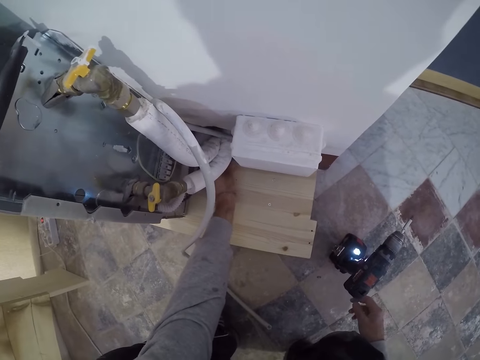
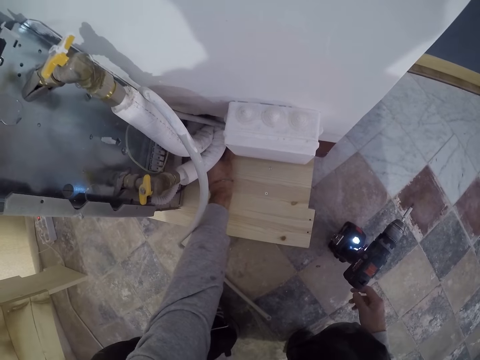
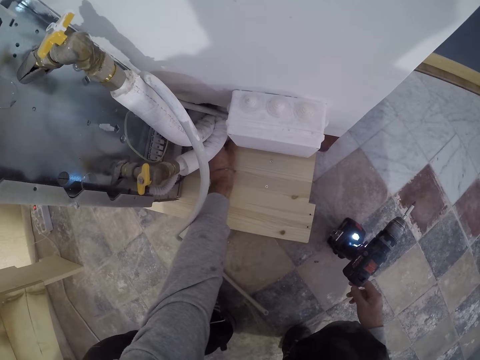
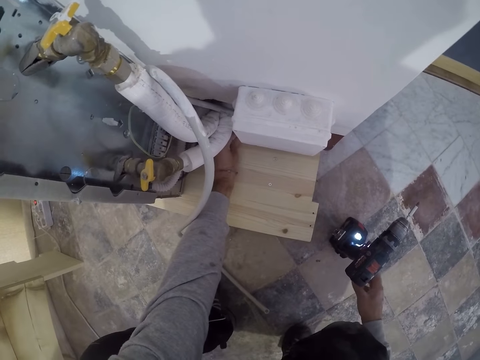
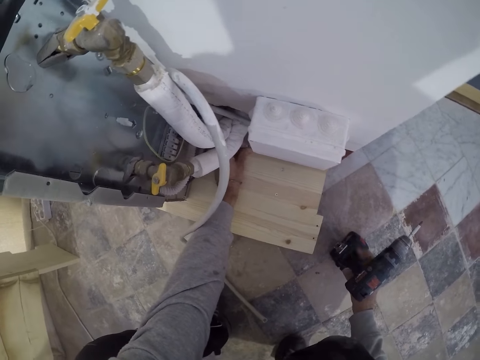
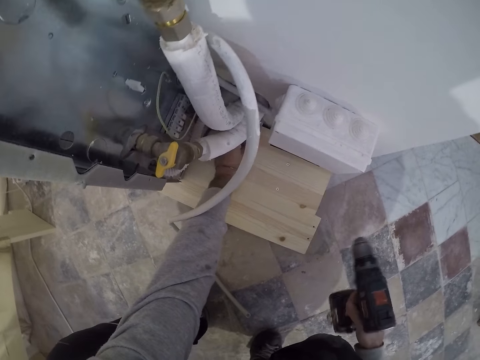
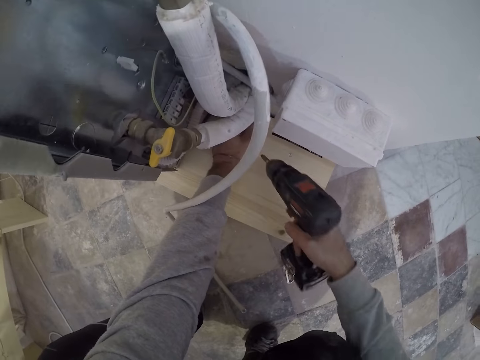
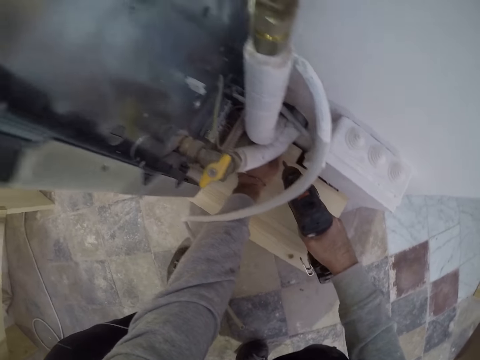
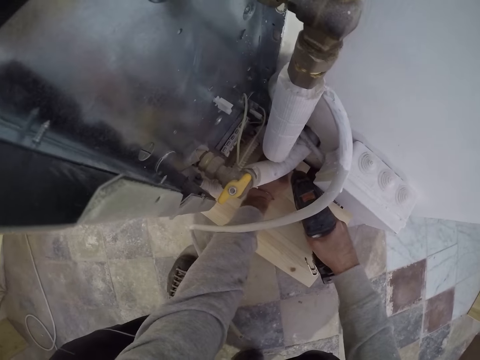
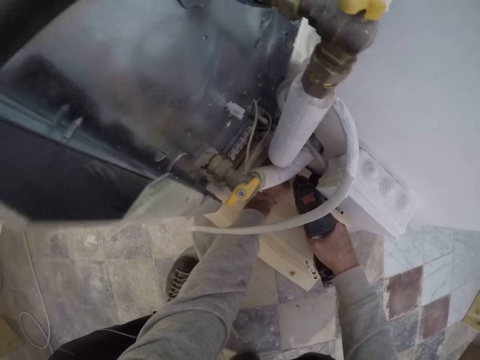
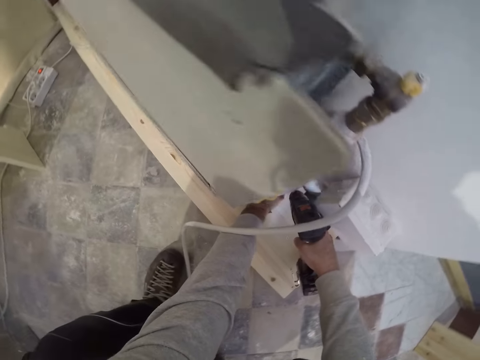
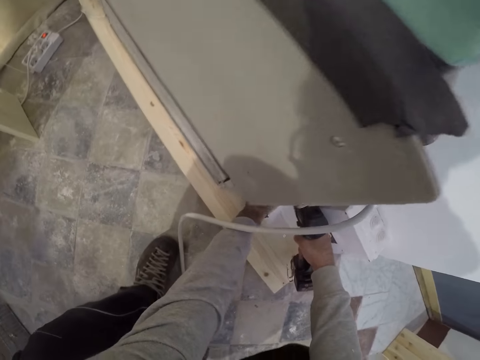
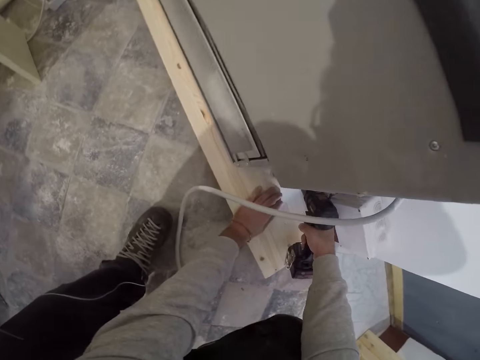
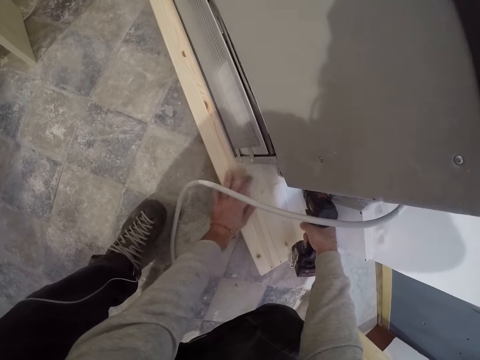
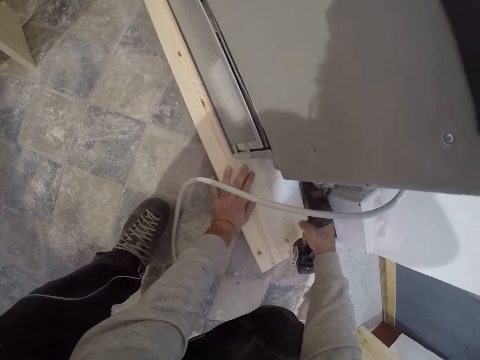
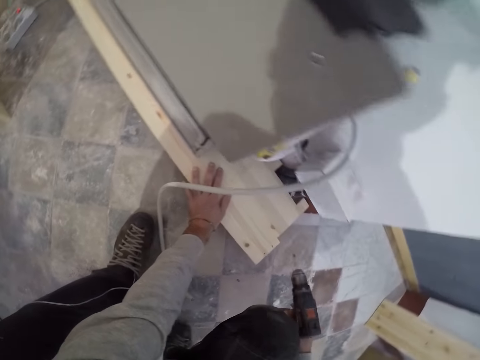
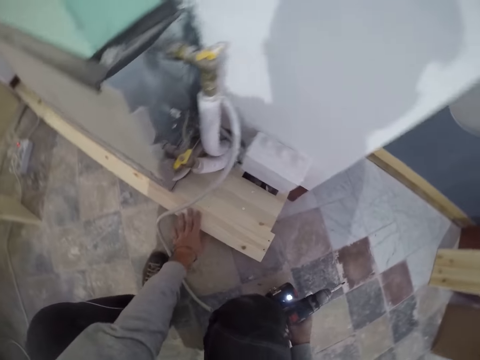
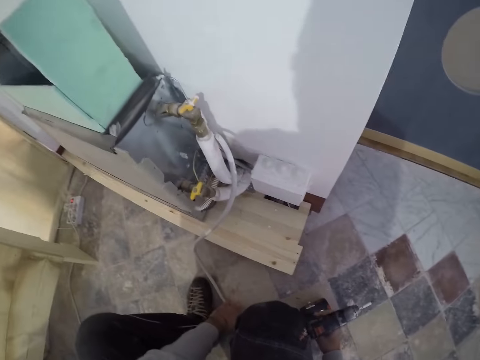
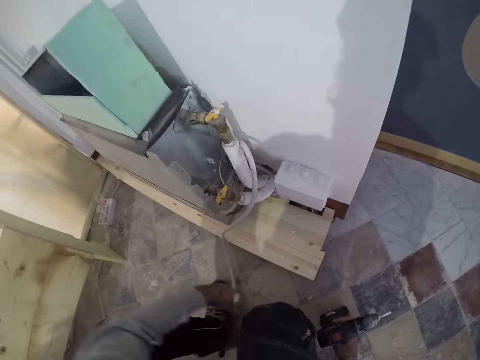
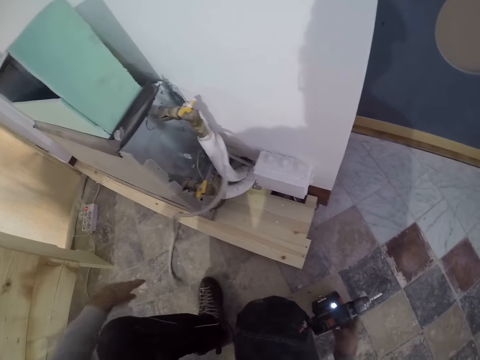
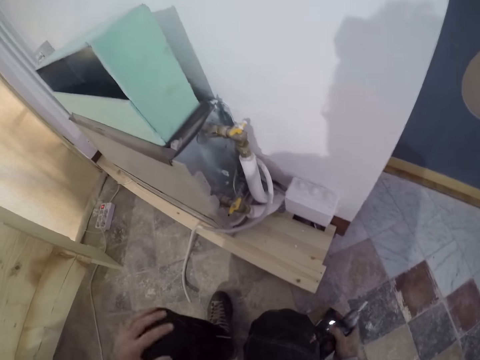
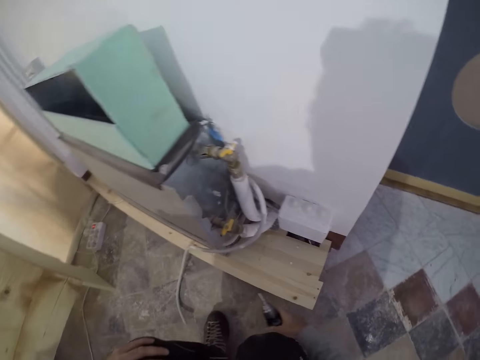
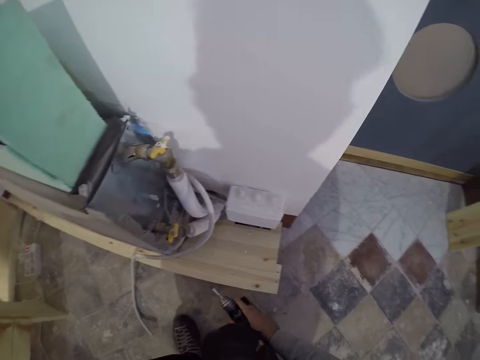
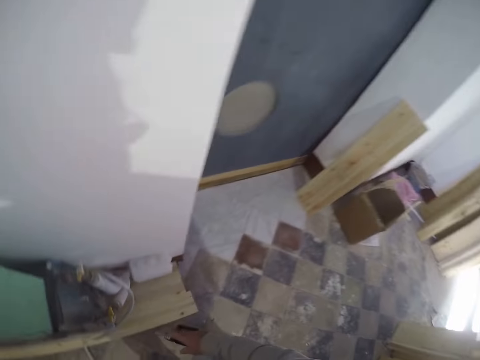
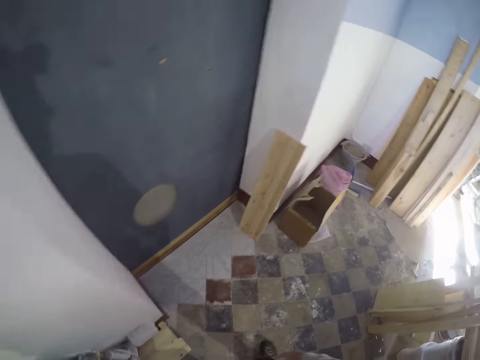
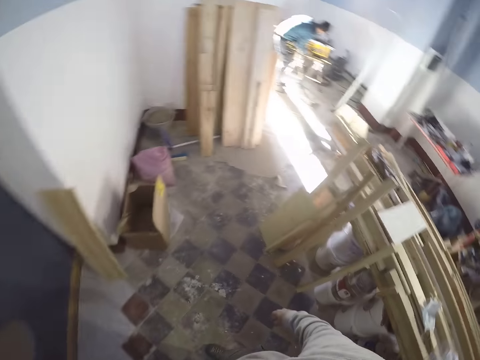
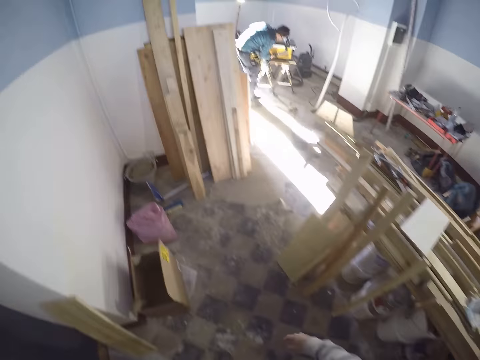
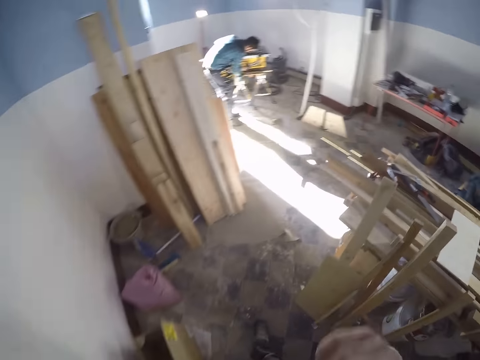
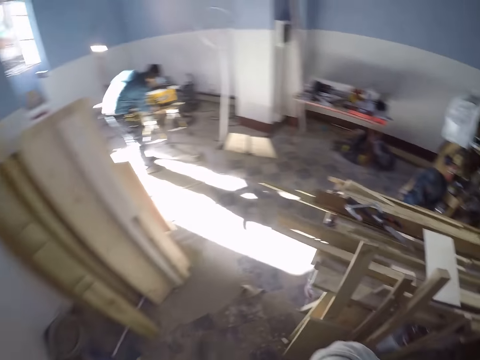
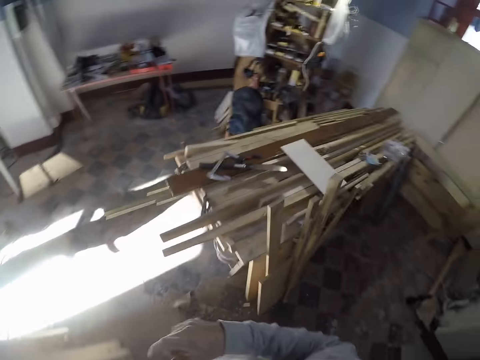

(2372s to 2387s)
The camera wearer fixes the screw on the board or big wood with his hand. He picks up the power drill or driller from the floor with his right hand. He fastens the screw on the board with the driller. He drills the big wood with the power drill on his right hand. He adjusts his left hand on the big wood. He removes the driller from the board. He removes his right hand from the board. He drops the power drill on the floor with his right hand. He picks up the hose on the floor with his left hand. He moves a pipe cable. He drops the hose on the floor with his left hand. He picks up the power drill from the floor with his right hand. He looks around. He drops the power drill on the floor with his right hand. He stands up and walks around.

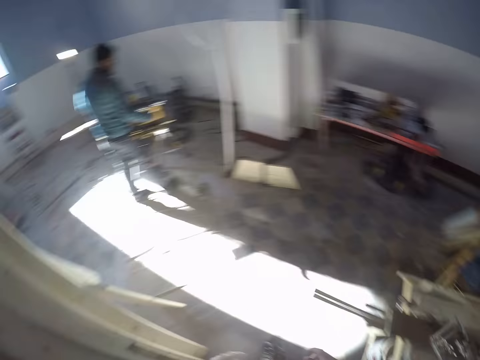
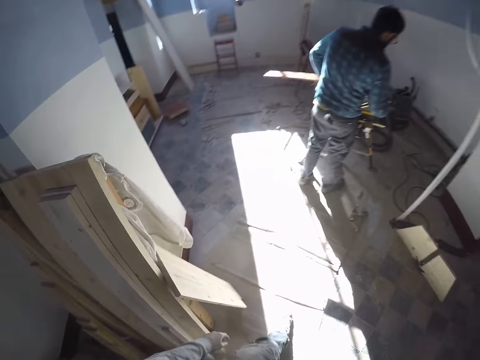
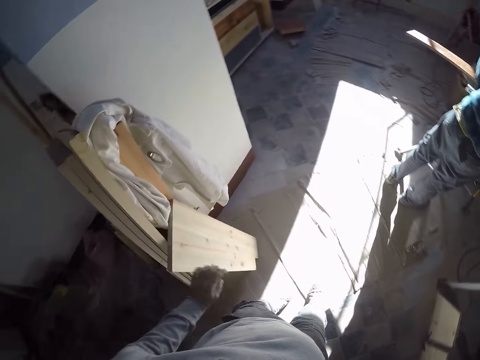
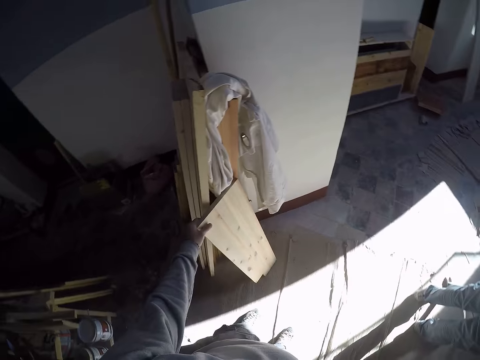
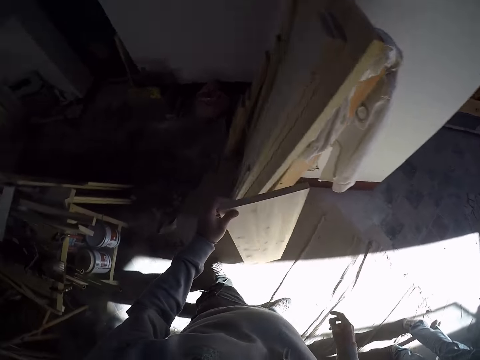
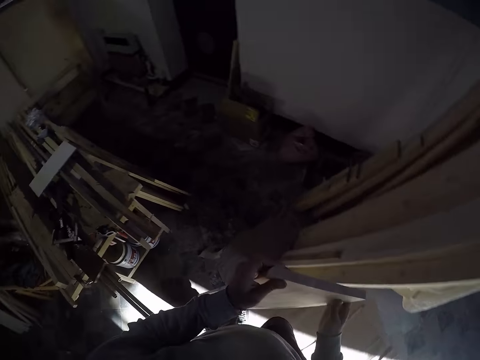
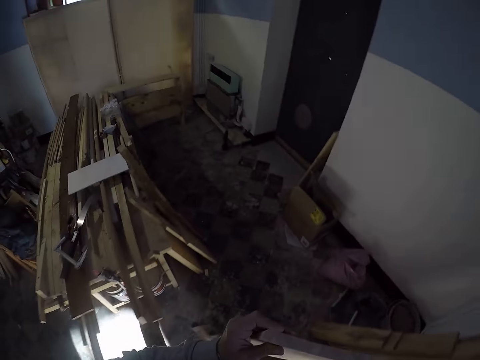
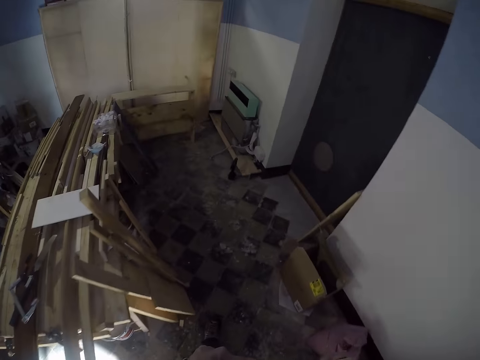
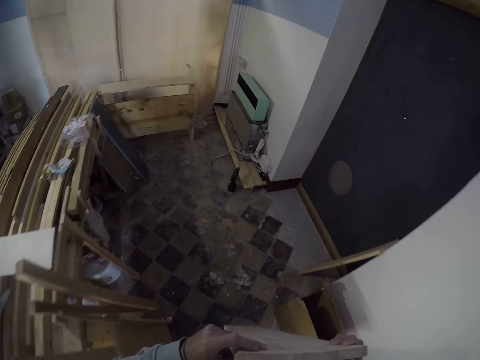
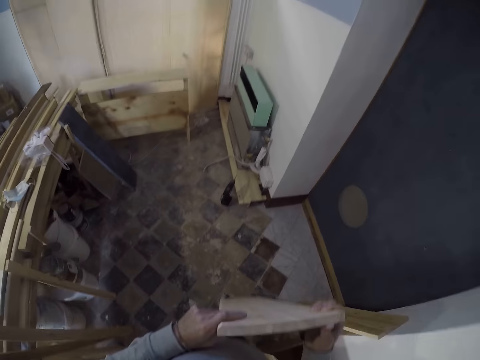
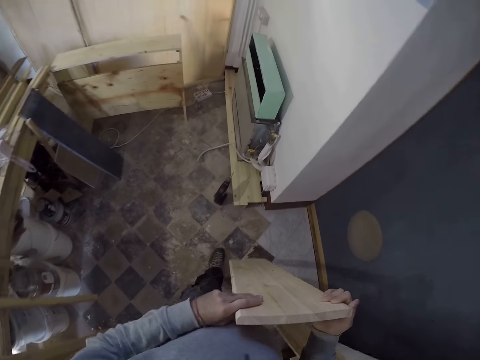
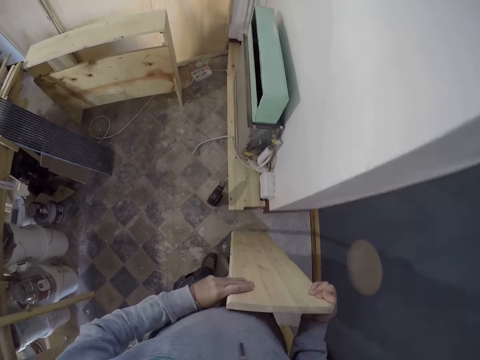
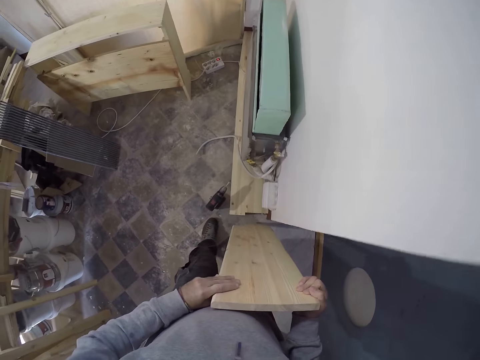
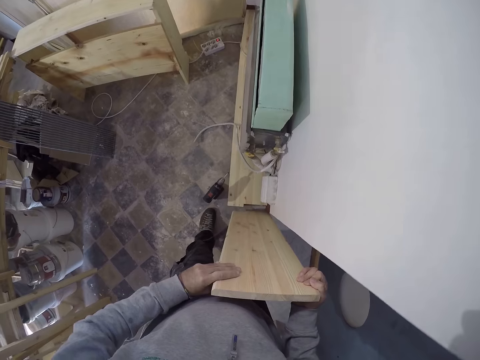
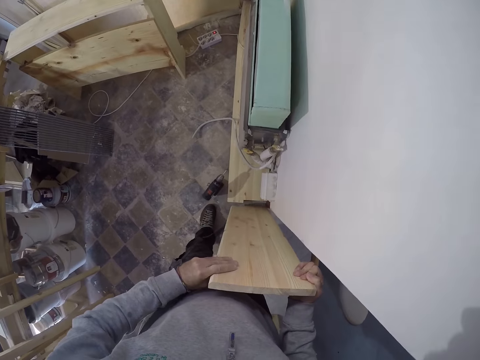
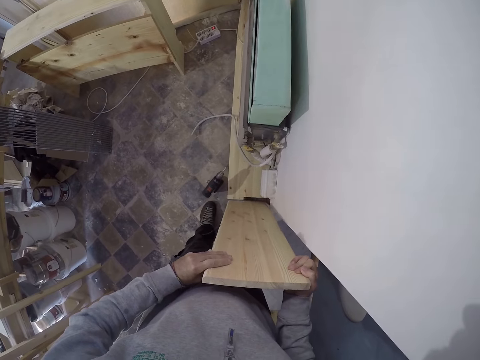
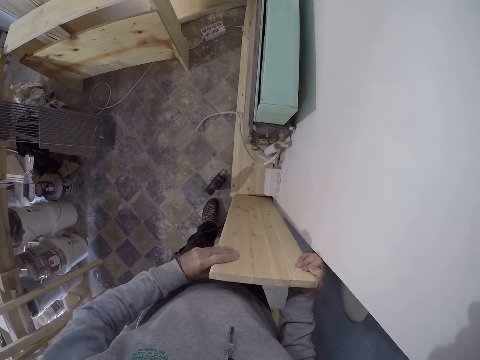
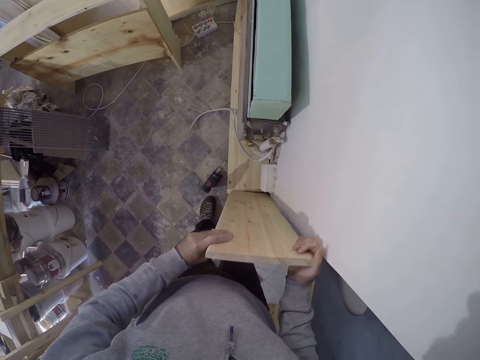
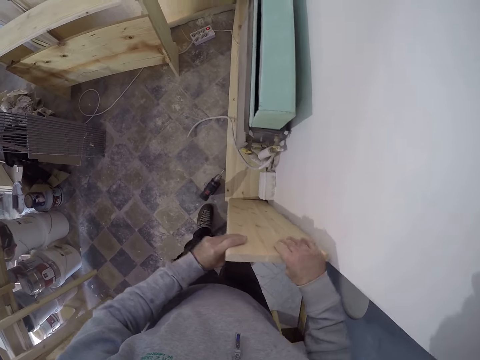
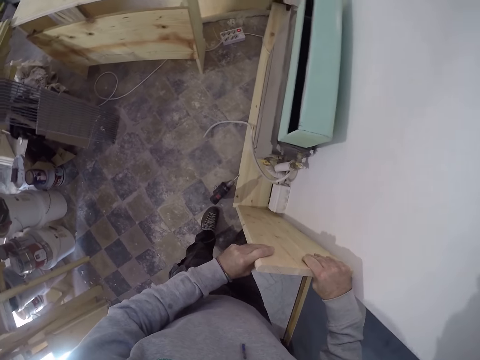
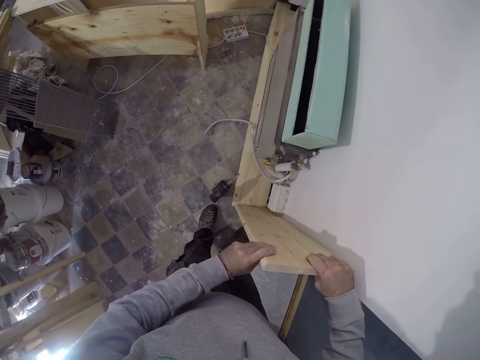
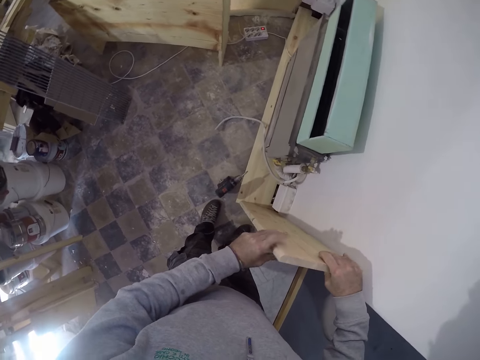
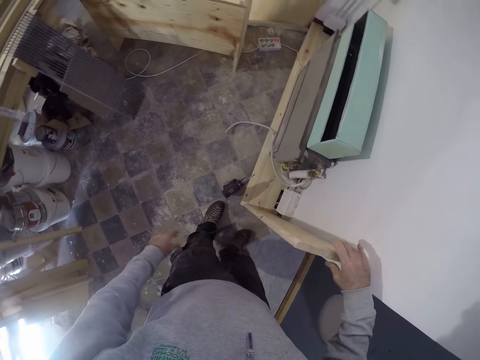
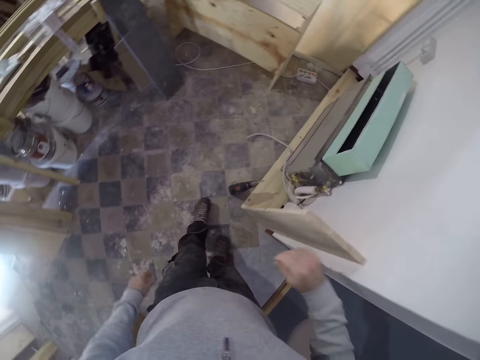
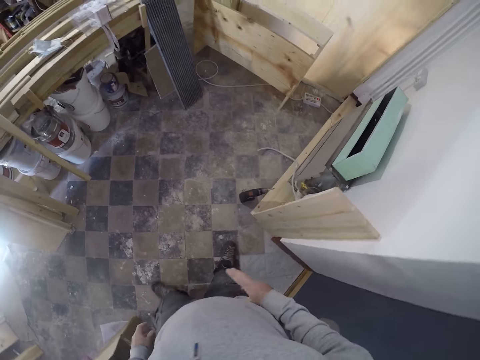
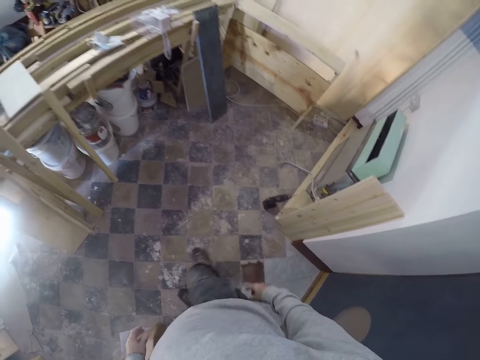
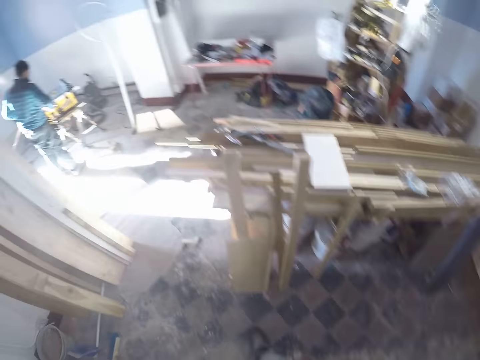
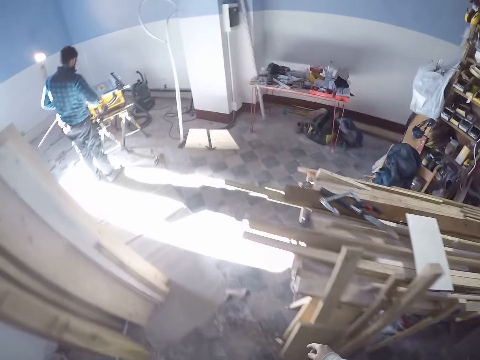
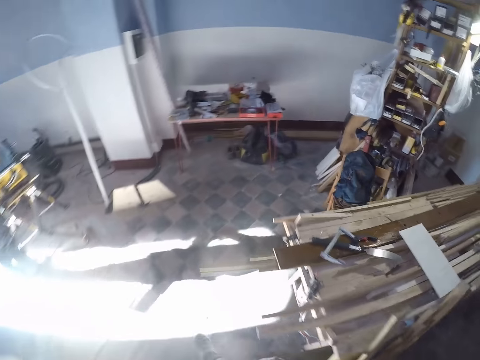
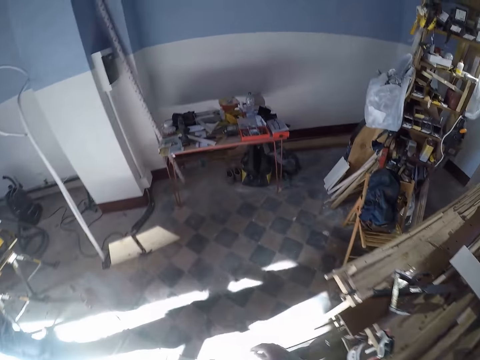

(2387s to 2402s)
A person works on woods. The camera wearer picks up the small wood or board from some woods with his left hand. He holds the small woods with both hands. He walks around. He joins the small wood with the big wood with both hands. He removes his hands from the board. He turns around and walks around.
